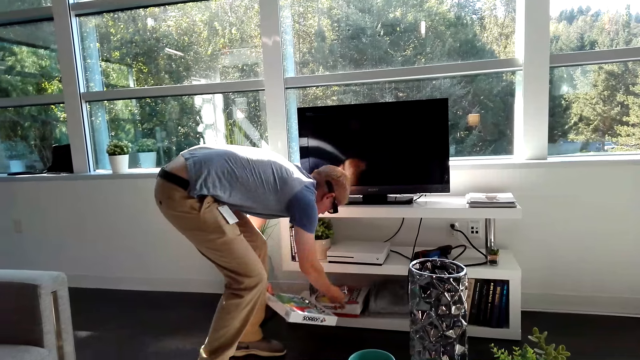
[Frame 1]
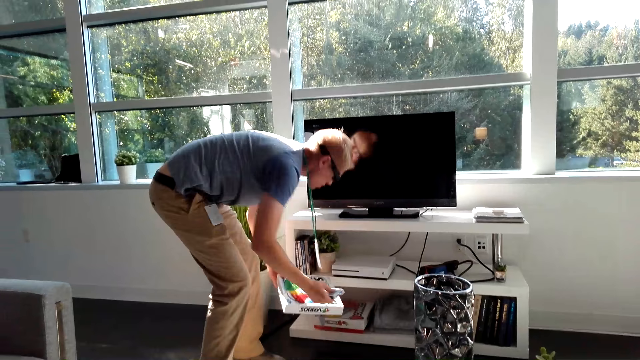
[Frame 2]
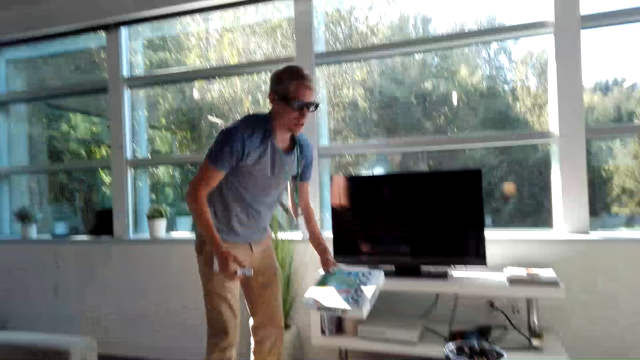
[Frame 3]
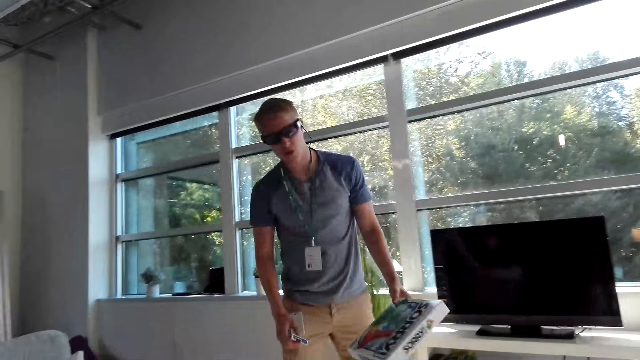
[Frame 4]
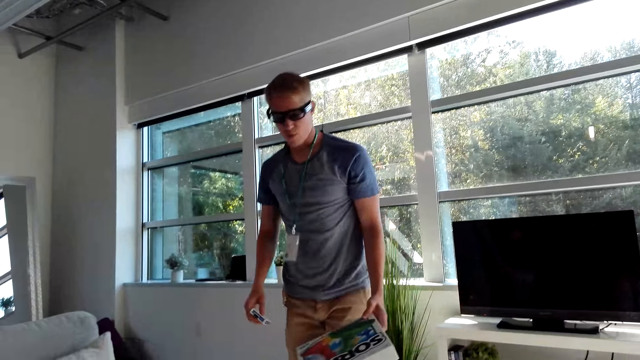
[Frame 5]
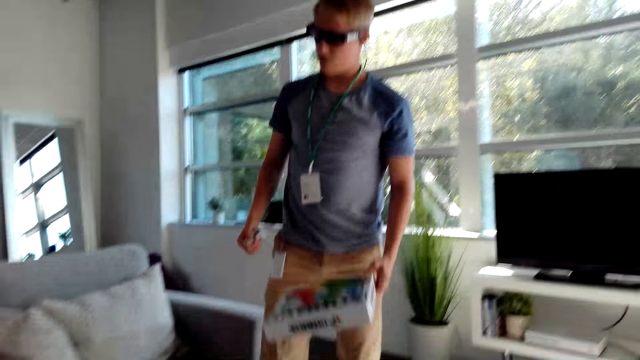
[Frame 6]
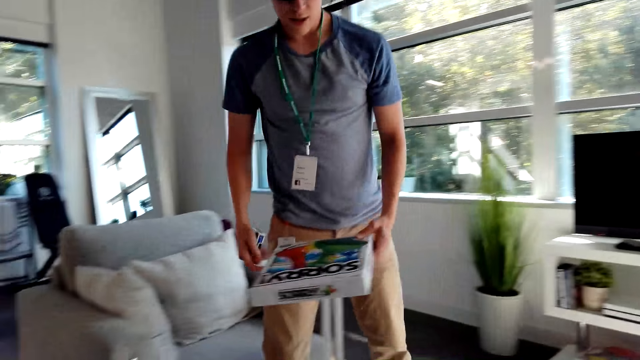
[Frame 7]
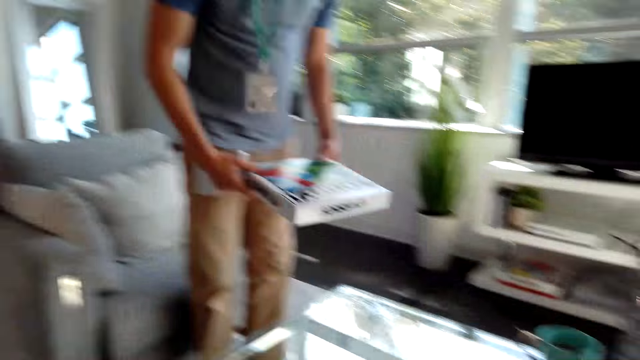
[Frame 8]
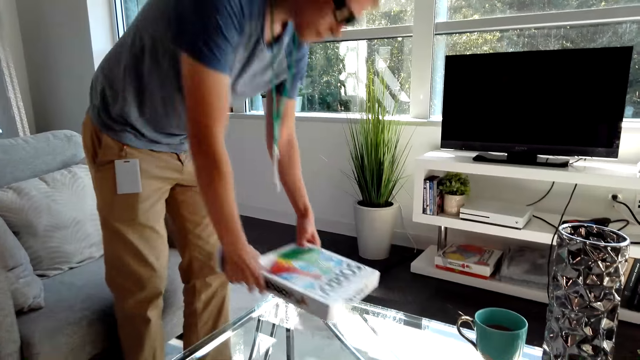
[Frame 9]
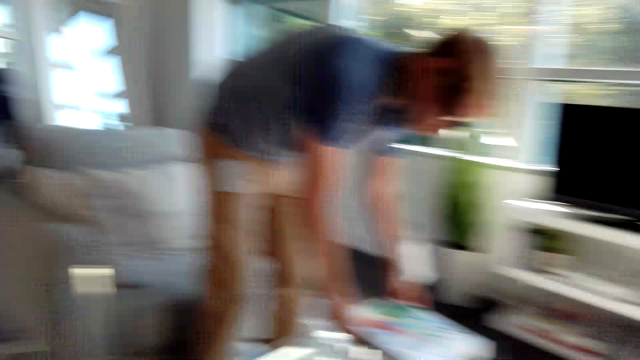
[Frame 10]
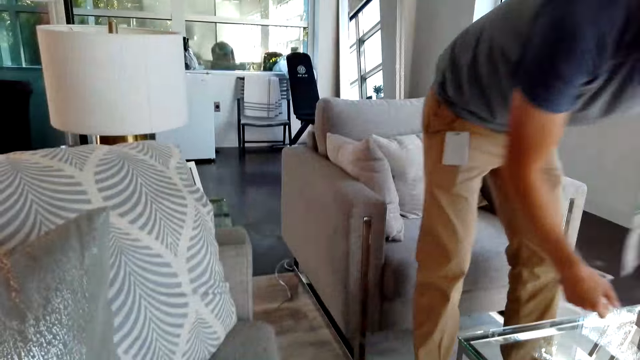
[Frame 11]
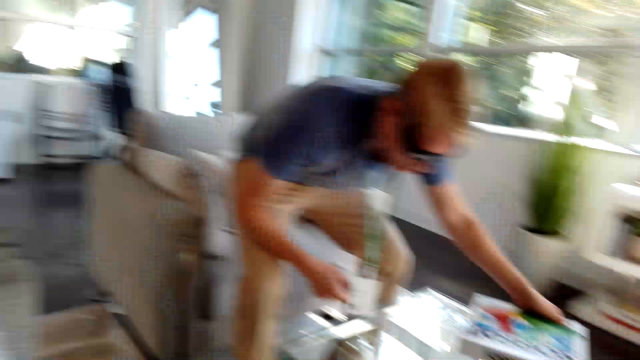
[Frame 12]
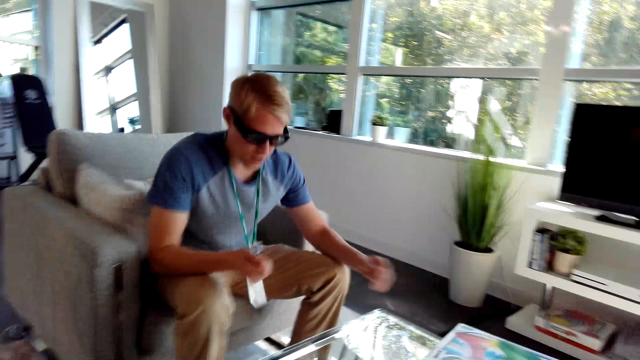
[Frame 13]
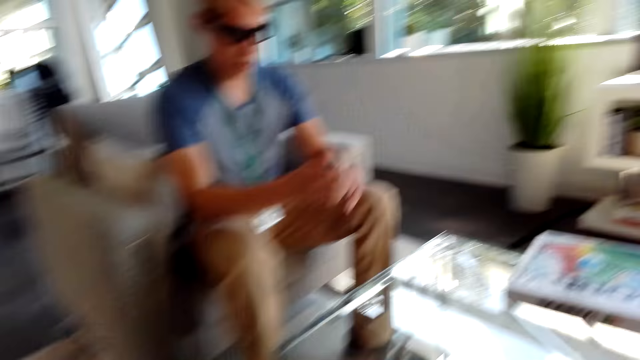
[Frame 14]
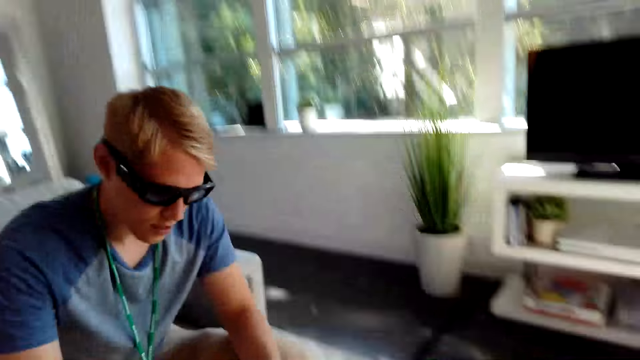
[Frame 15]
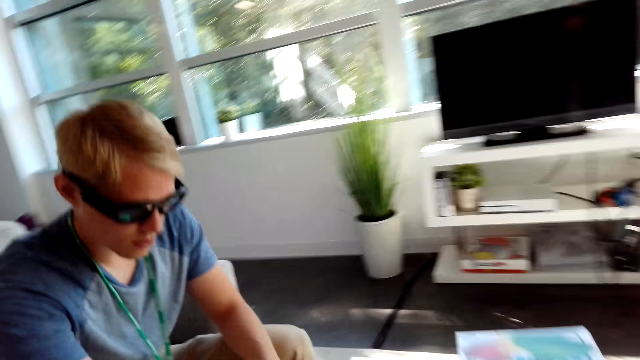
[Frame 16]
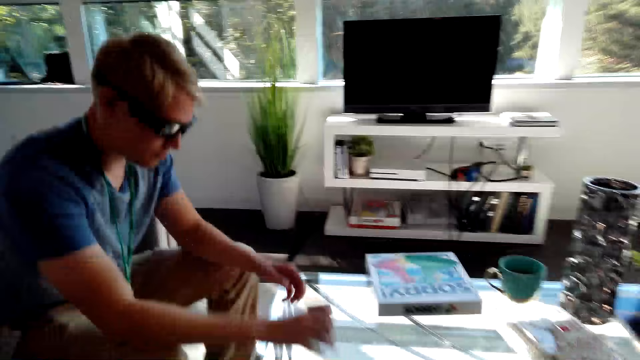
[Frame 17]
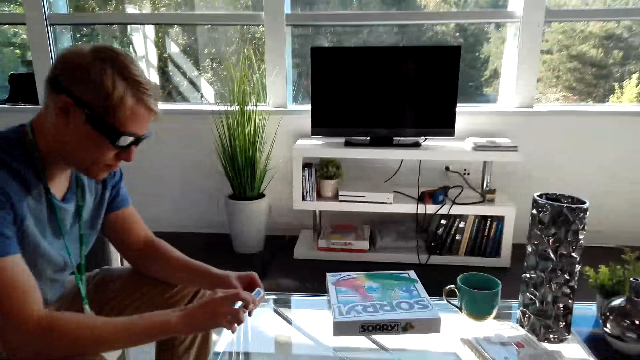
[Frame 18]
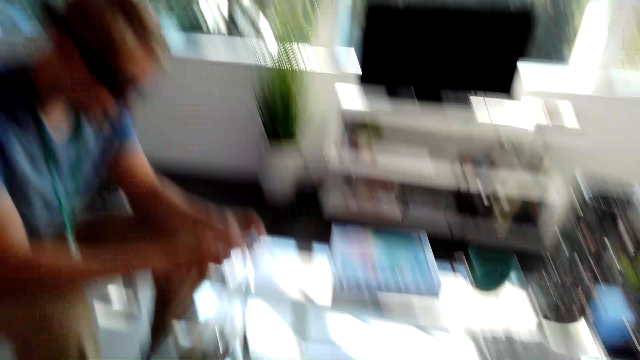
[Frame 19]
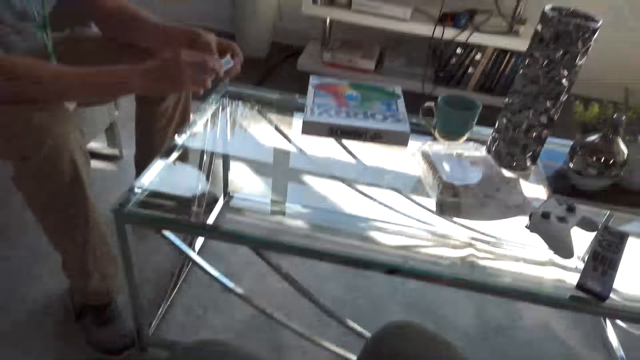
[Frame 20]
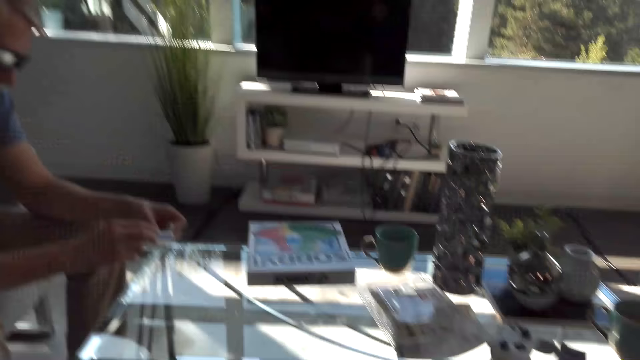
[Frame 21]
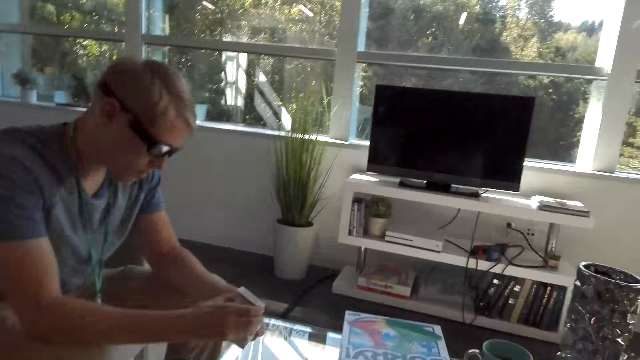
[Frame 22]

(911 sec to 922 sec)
The man takes the cards from the television stand. He walks around the house, places the board game on the table, sits on the couch, and removes the cards from the box.

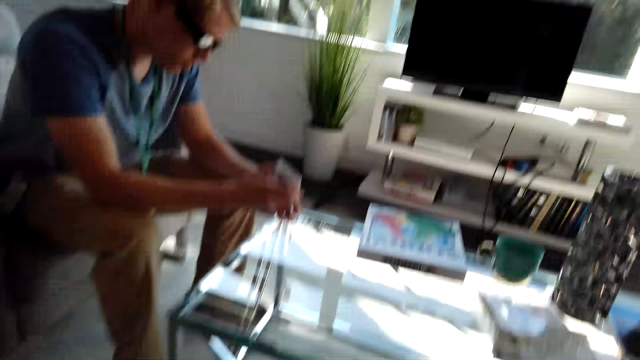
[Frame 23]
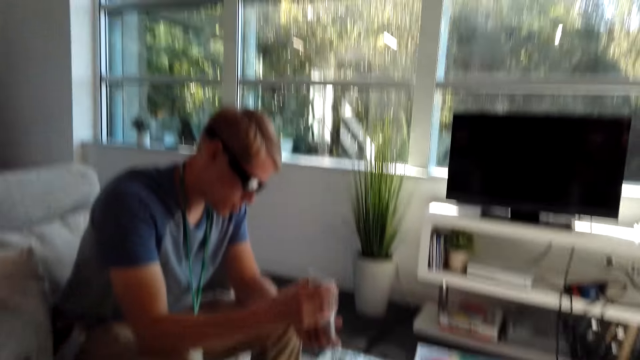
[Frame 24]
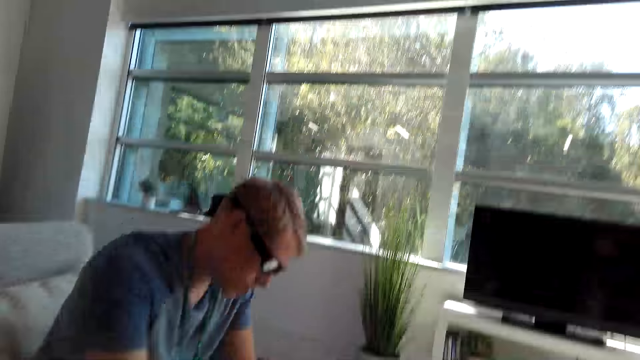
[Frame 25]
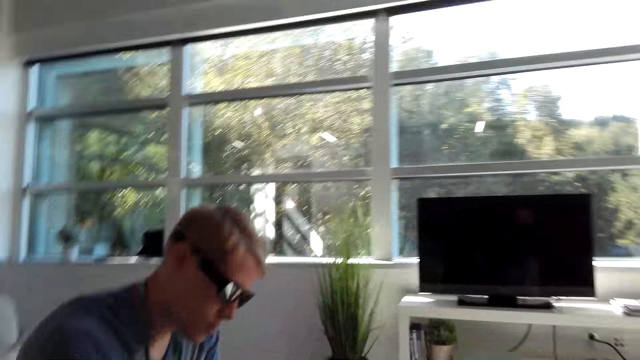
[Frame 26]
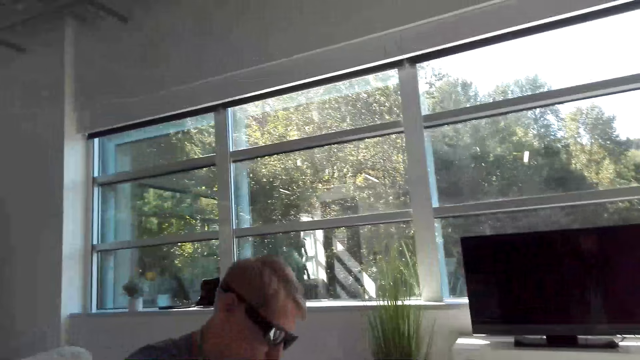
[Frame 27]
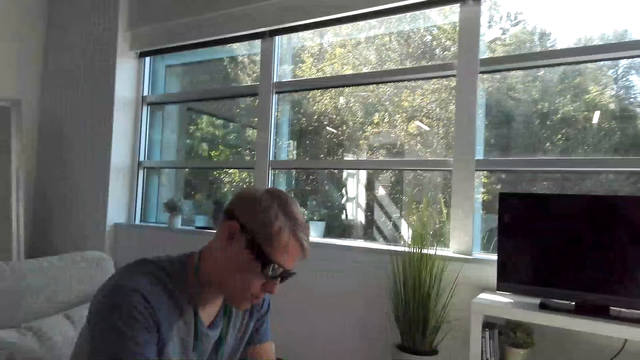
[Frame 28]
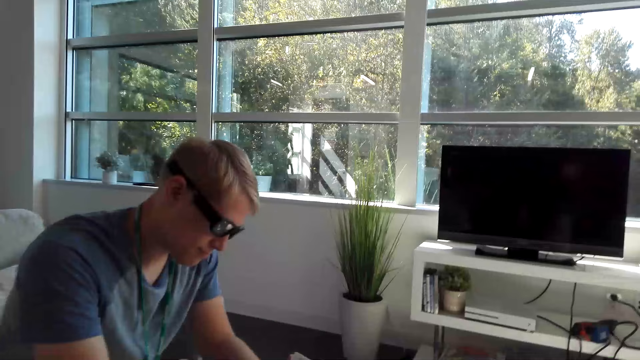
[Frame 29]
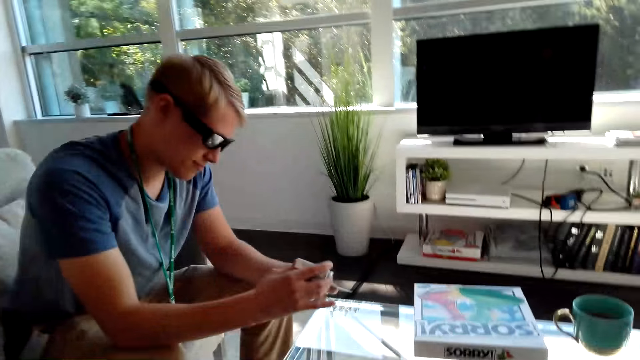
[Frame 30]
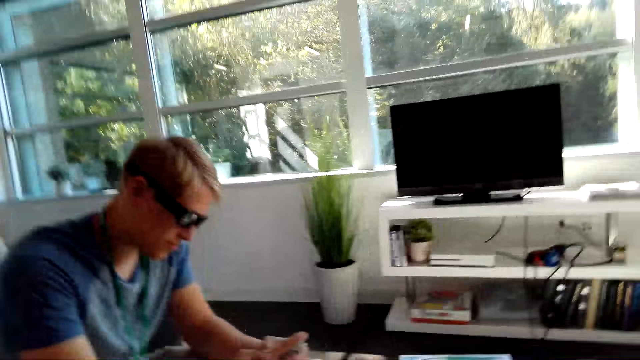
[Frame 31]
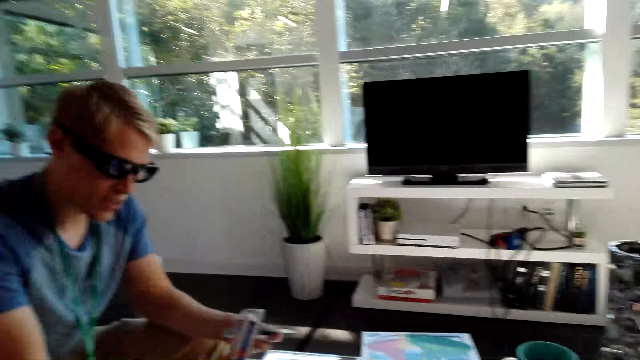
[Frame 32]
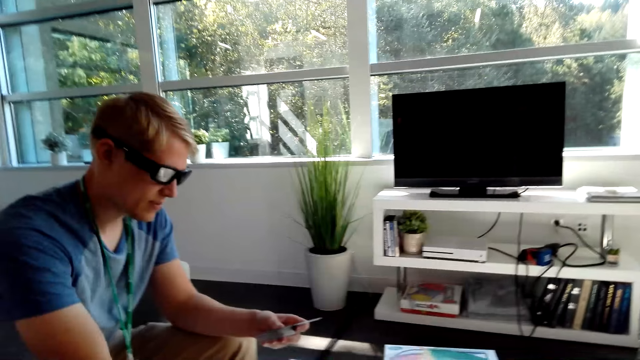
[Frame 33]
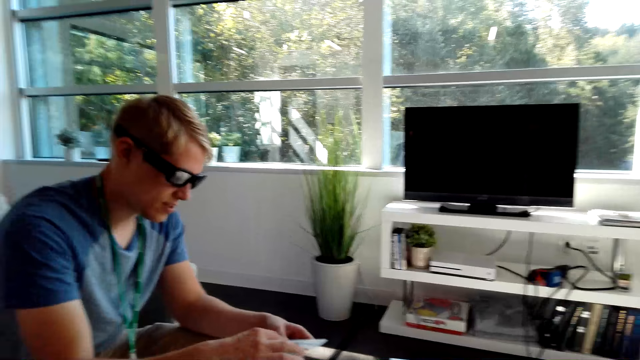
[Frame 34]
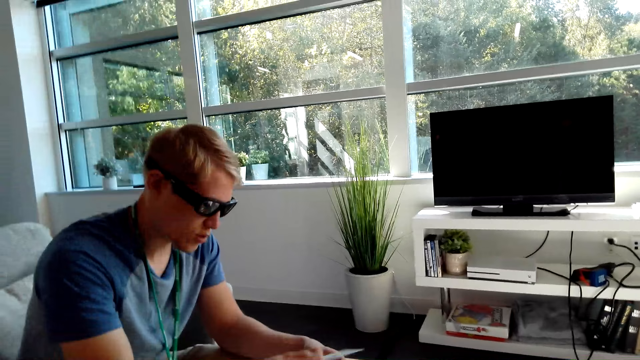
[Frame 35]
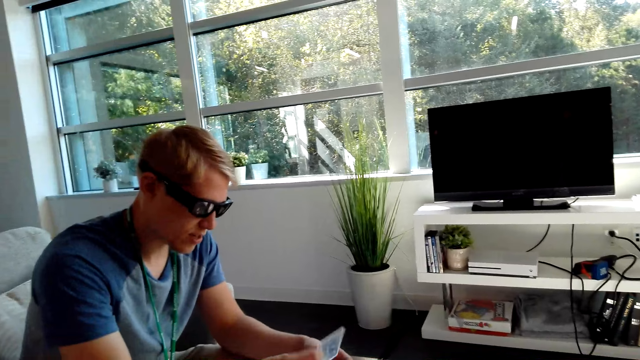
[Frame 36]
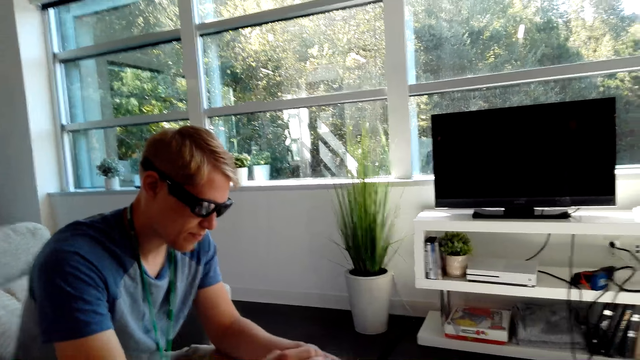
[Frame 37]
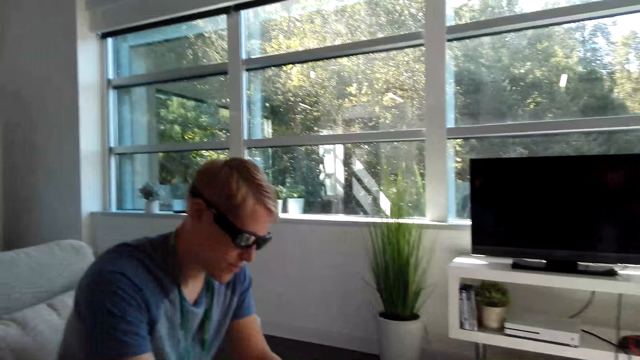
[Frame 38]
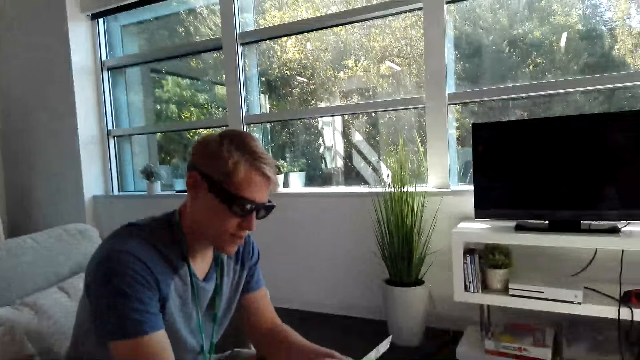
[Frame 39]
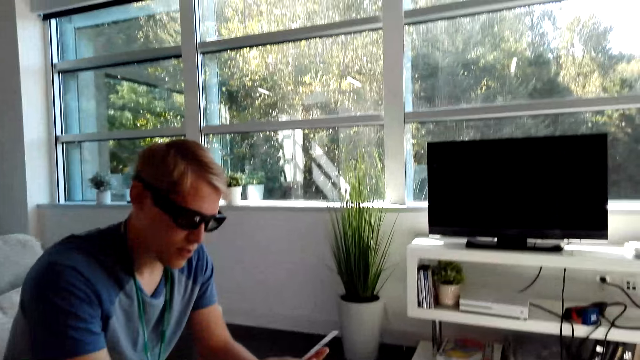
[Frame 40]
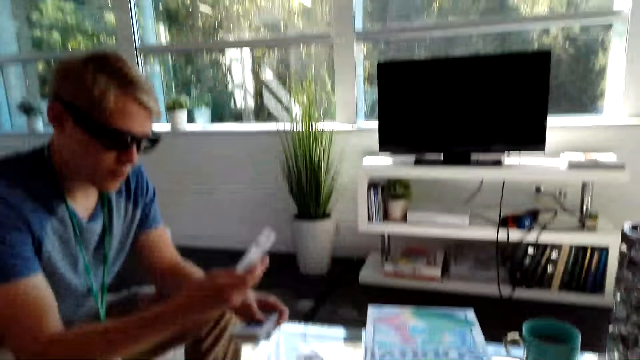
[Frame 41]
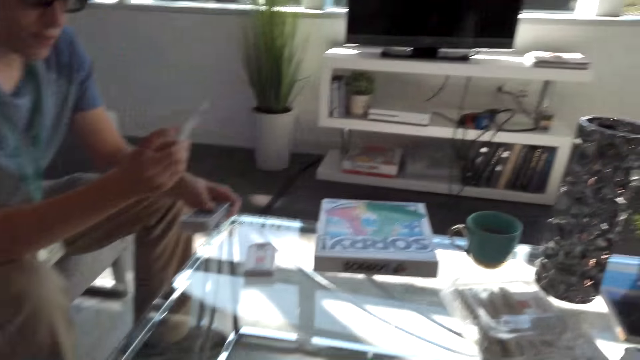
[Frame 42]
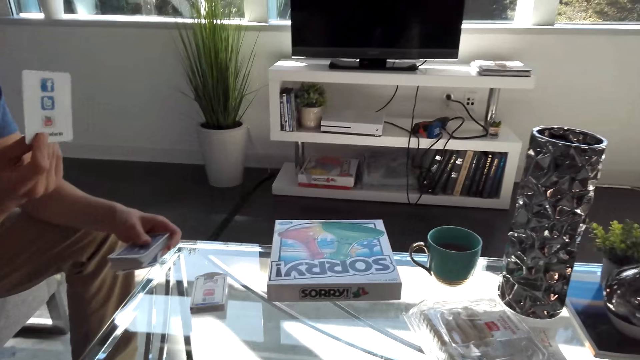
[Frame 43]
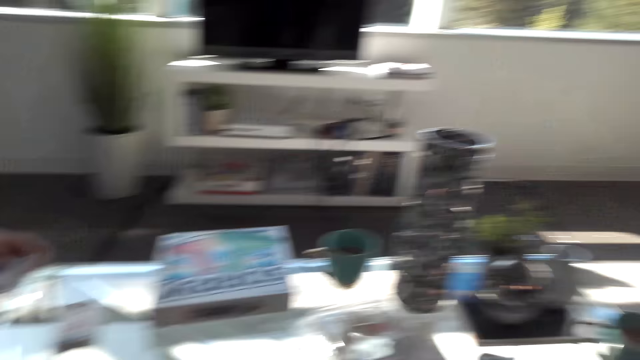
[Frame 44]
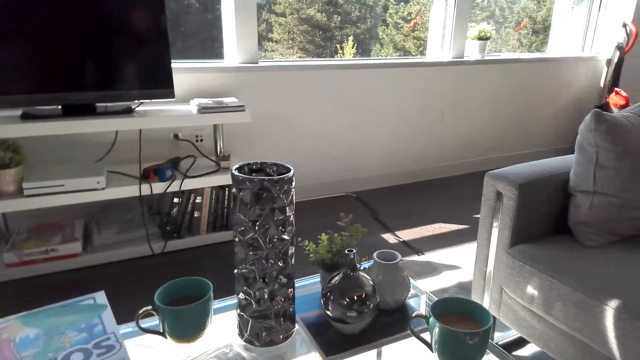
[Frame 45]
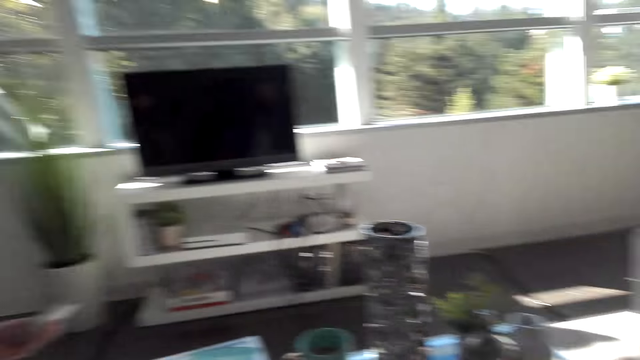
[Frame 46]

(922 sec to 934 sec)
The man holds the cards. The camera wearer converses with the man. The man holds a card with his hand and puts the cards on the table.
